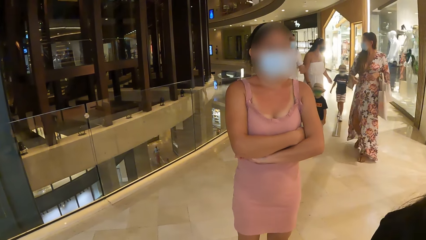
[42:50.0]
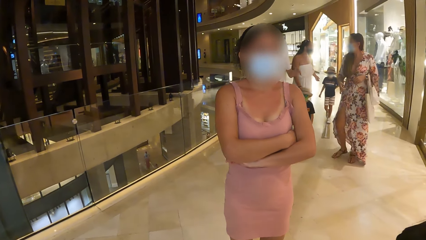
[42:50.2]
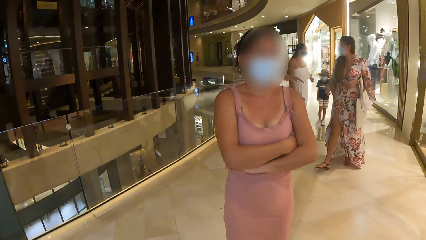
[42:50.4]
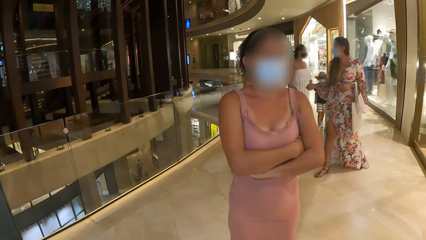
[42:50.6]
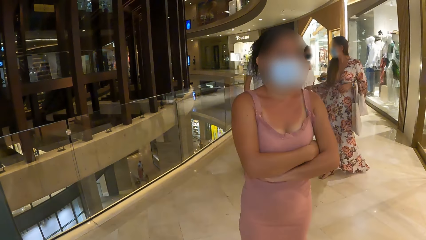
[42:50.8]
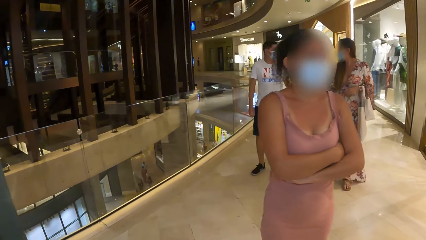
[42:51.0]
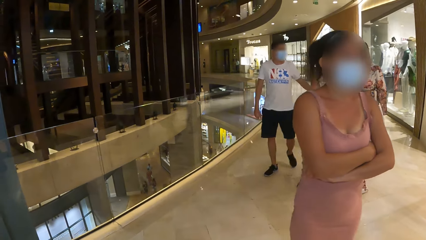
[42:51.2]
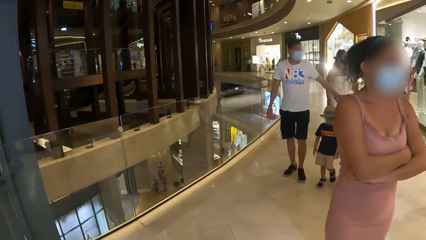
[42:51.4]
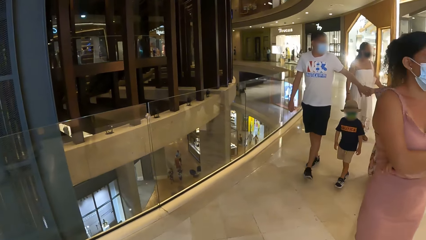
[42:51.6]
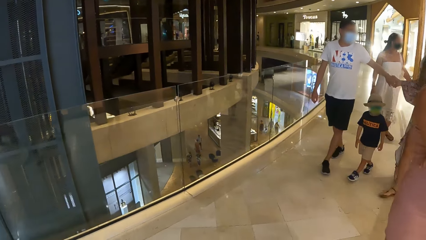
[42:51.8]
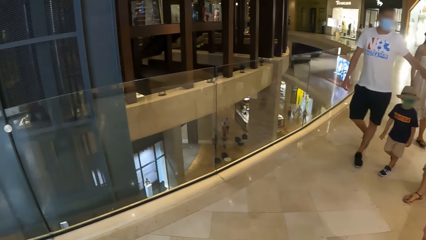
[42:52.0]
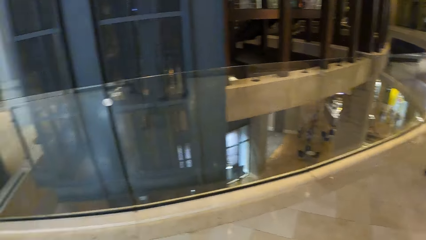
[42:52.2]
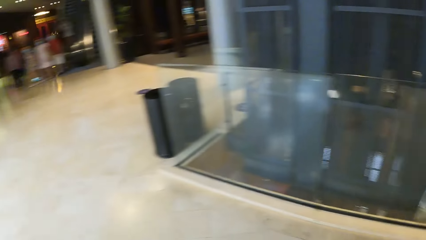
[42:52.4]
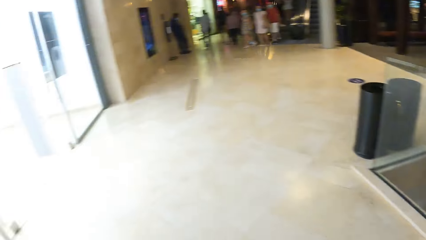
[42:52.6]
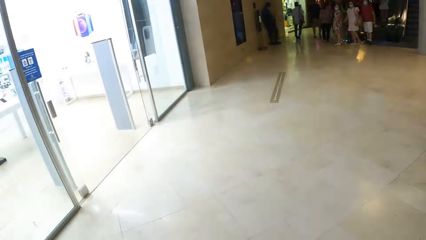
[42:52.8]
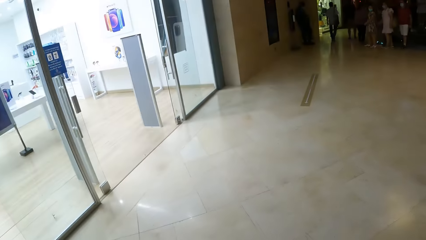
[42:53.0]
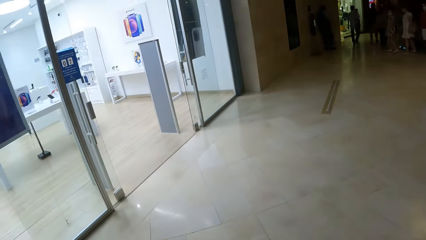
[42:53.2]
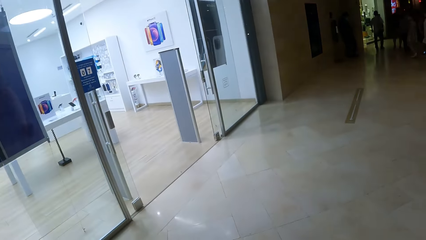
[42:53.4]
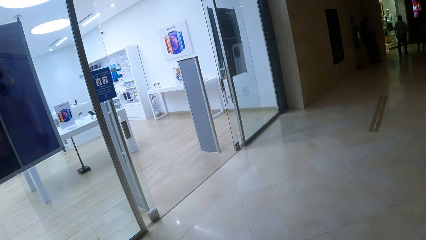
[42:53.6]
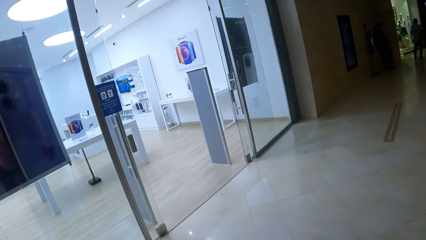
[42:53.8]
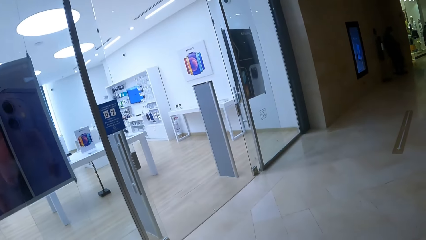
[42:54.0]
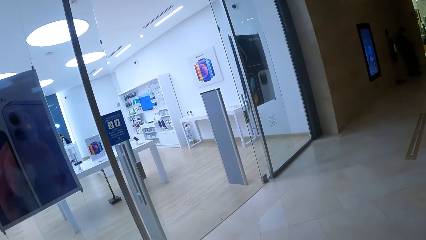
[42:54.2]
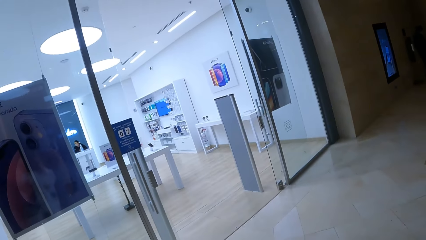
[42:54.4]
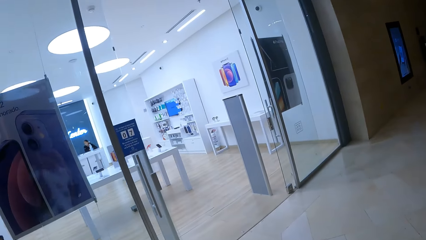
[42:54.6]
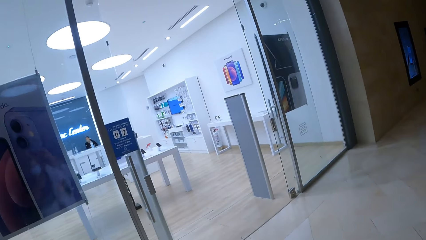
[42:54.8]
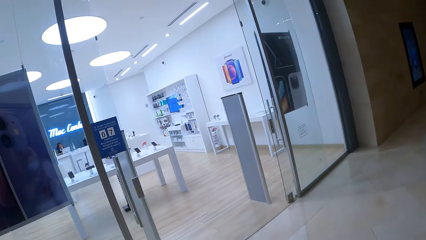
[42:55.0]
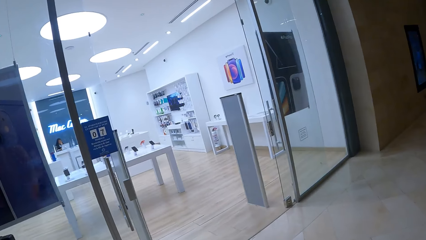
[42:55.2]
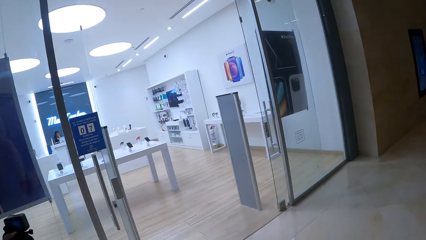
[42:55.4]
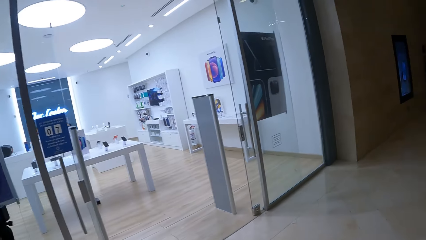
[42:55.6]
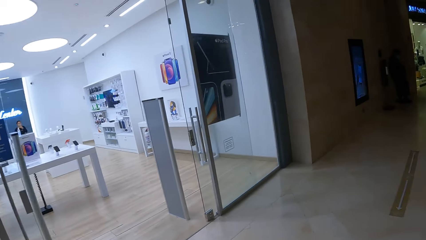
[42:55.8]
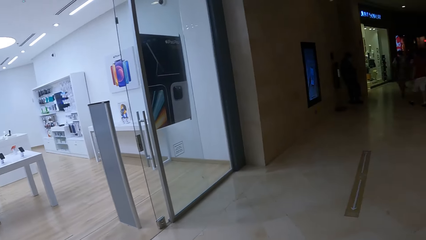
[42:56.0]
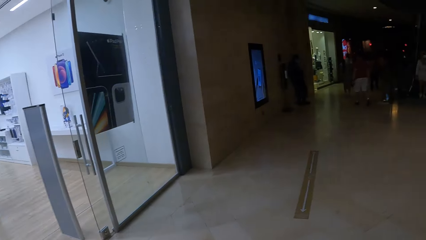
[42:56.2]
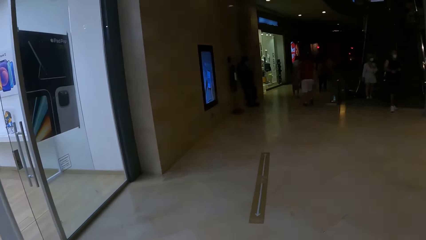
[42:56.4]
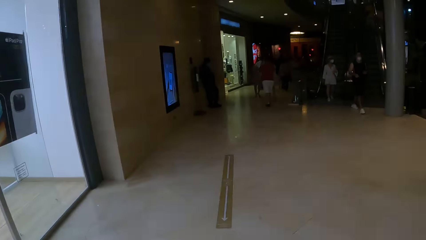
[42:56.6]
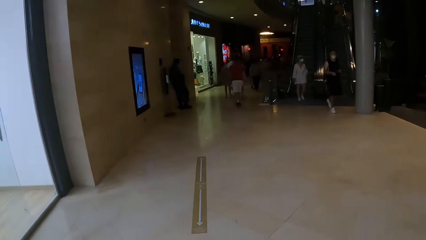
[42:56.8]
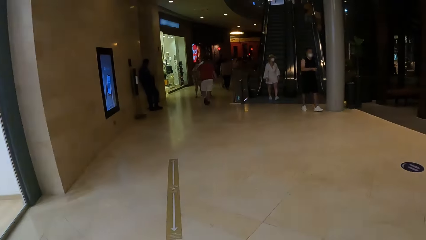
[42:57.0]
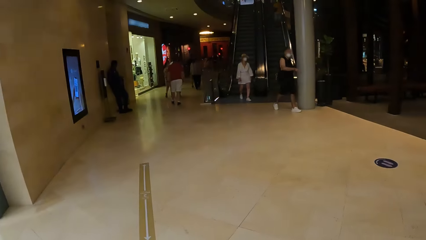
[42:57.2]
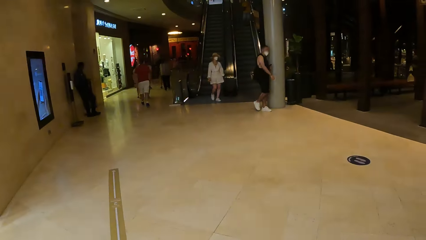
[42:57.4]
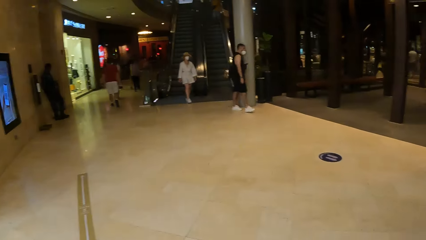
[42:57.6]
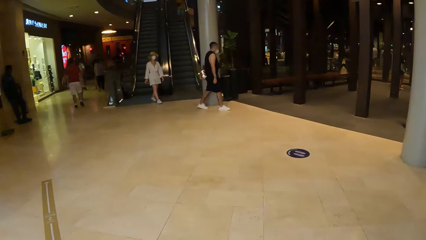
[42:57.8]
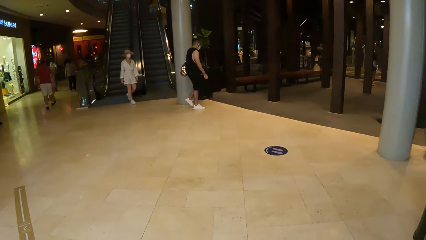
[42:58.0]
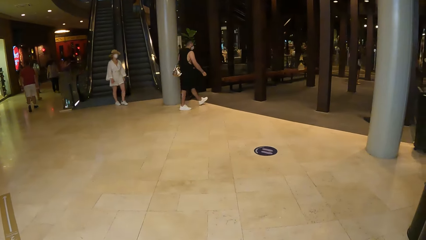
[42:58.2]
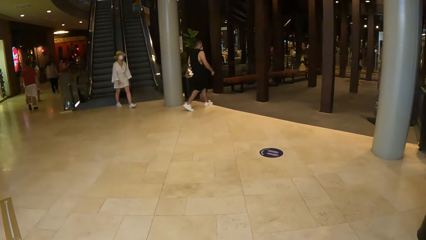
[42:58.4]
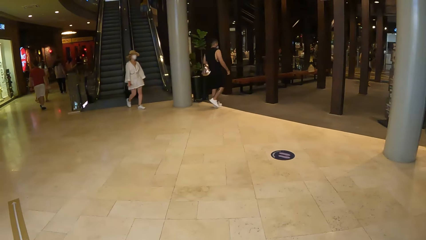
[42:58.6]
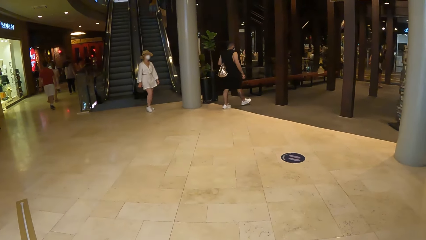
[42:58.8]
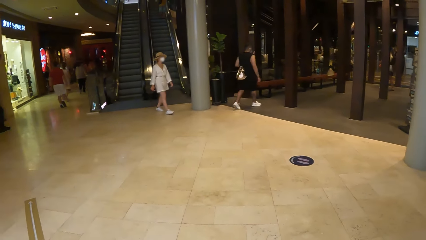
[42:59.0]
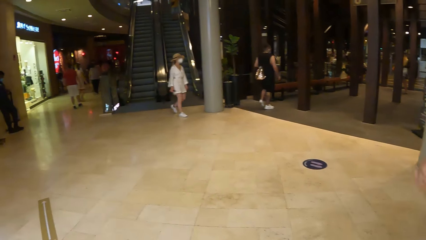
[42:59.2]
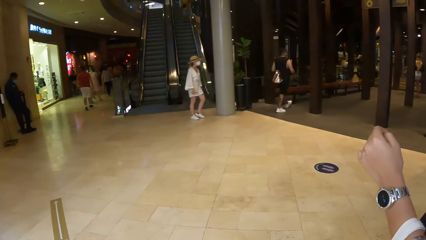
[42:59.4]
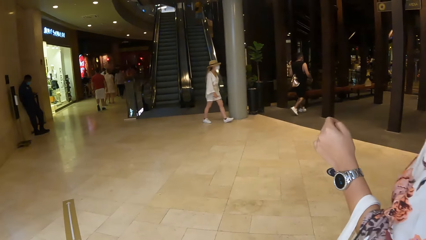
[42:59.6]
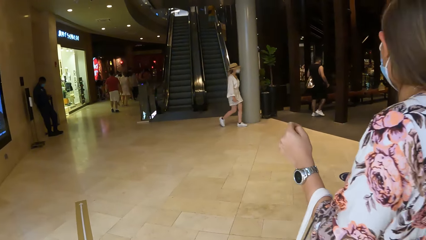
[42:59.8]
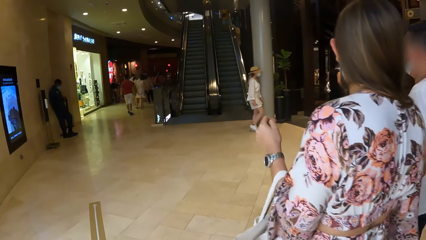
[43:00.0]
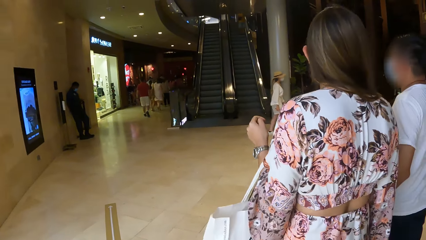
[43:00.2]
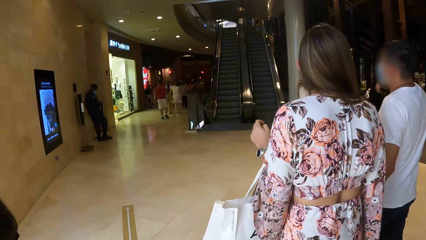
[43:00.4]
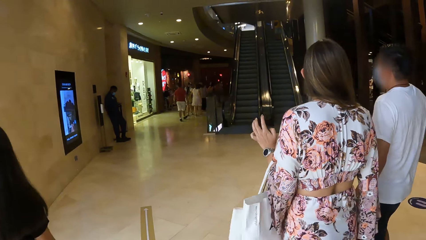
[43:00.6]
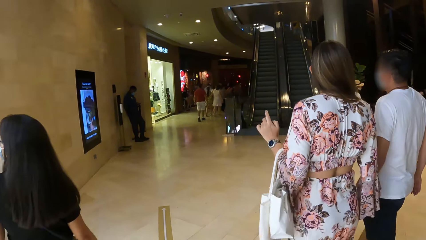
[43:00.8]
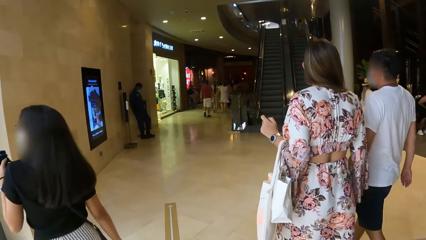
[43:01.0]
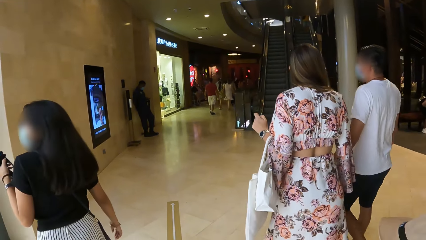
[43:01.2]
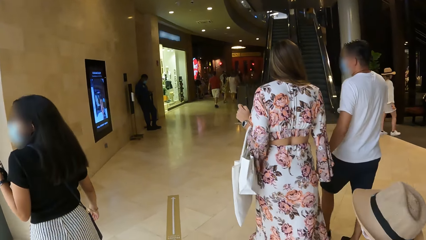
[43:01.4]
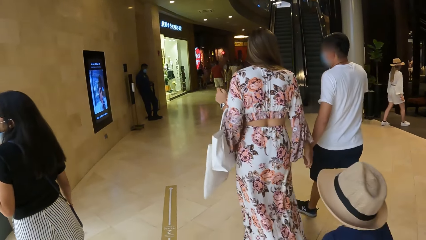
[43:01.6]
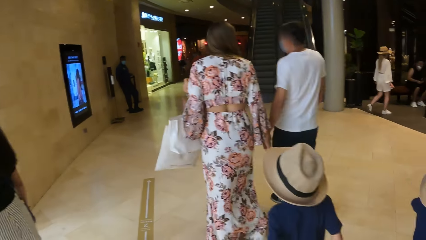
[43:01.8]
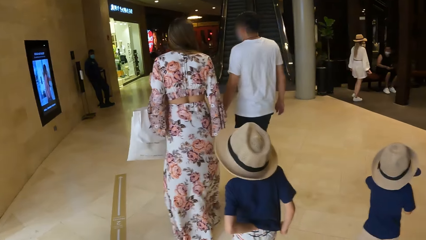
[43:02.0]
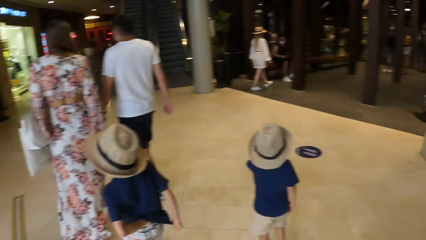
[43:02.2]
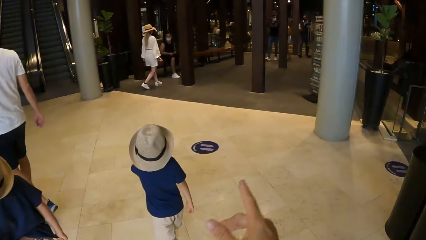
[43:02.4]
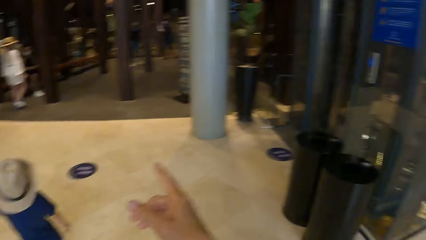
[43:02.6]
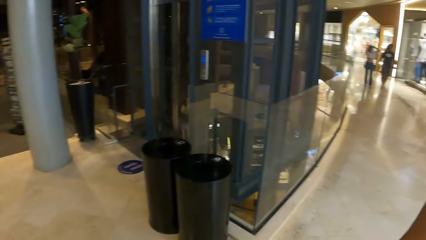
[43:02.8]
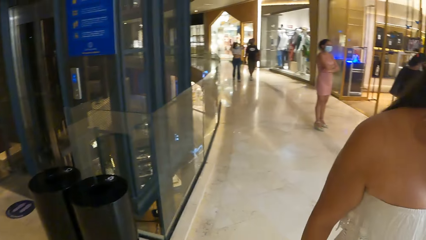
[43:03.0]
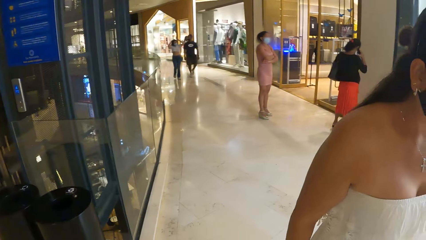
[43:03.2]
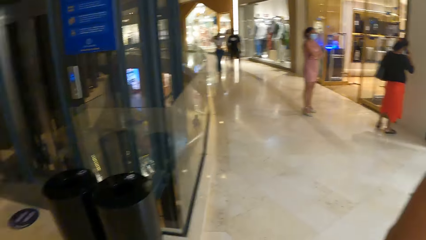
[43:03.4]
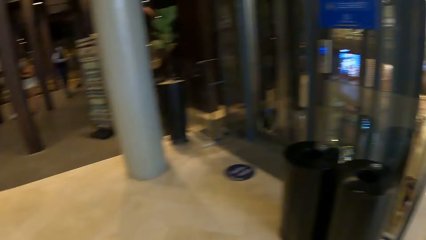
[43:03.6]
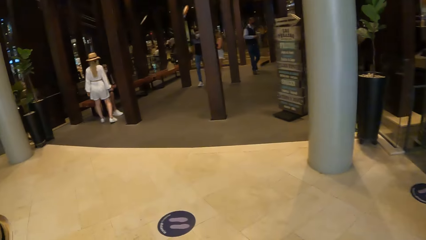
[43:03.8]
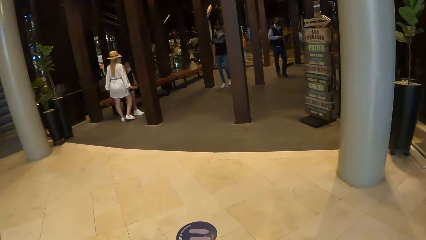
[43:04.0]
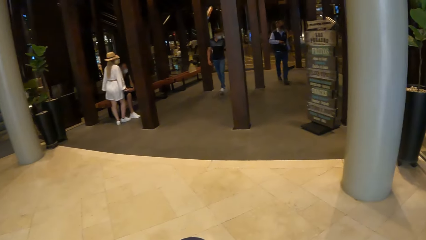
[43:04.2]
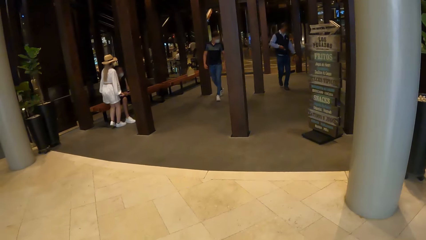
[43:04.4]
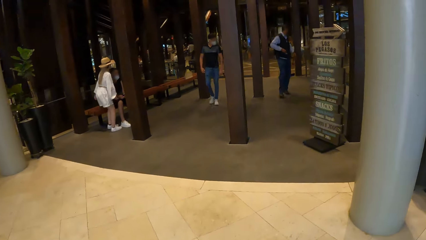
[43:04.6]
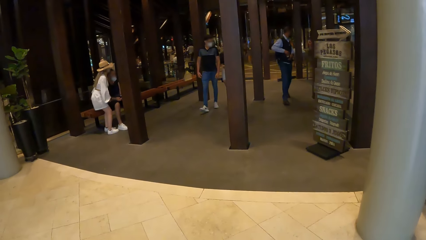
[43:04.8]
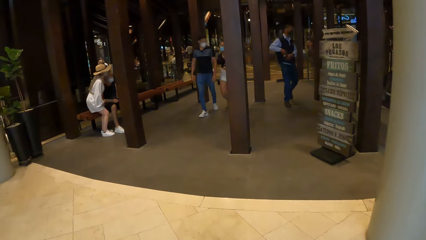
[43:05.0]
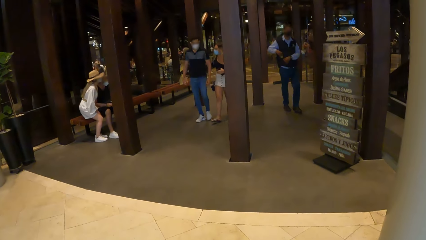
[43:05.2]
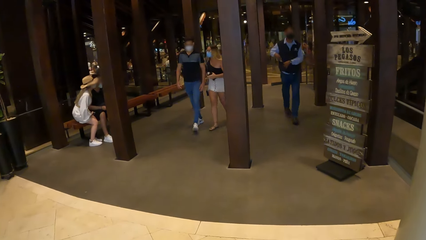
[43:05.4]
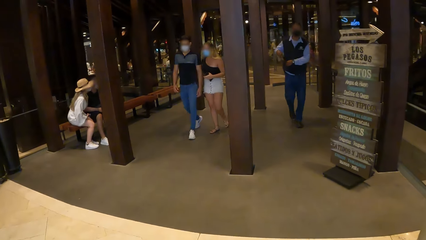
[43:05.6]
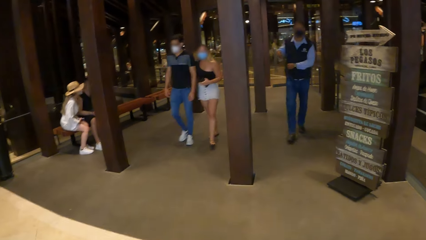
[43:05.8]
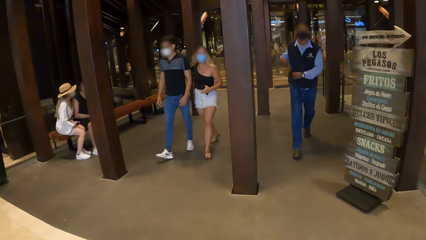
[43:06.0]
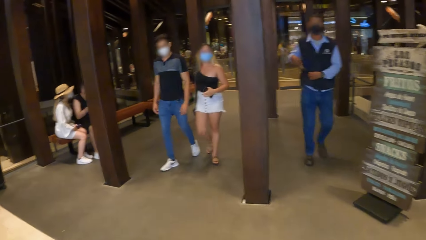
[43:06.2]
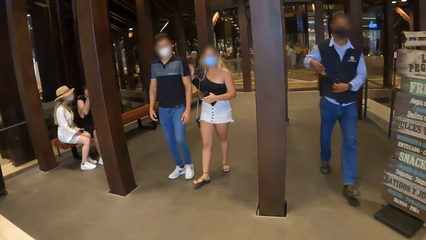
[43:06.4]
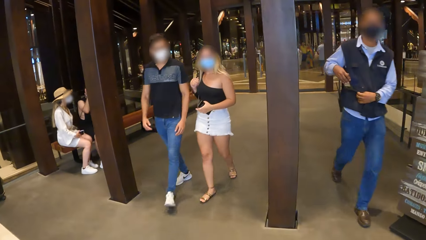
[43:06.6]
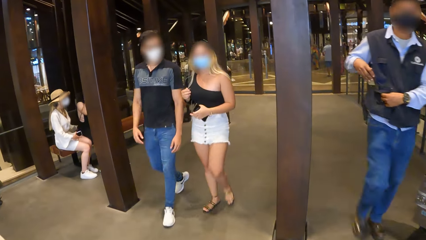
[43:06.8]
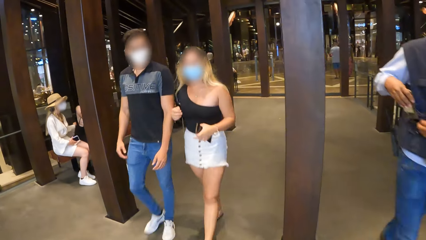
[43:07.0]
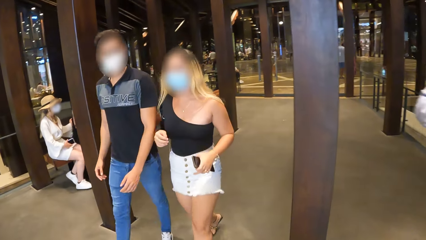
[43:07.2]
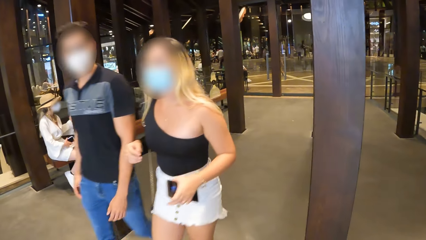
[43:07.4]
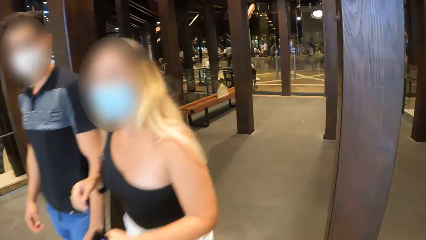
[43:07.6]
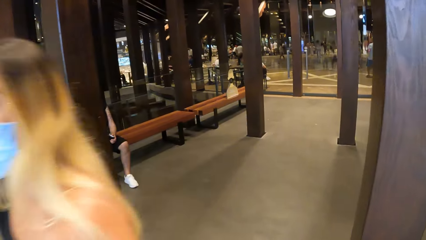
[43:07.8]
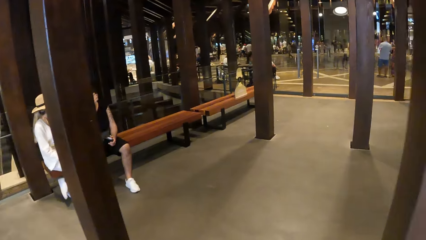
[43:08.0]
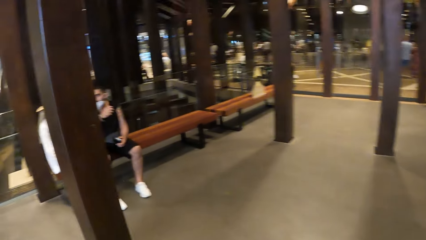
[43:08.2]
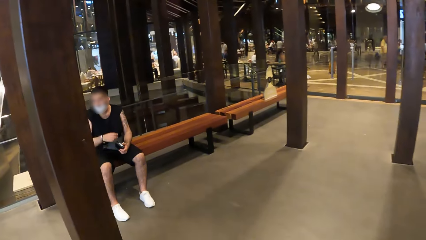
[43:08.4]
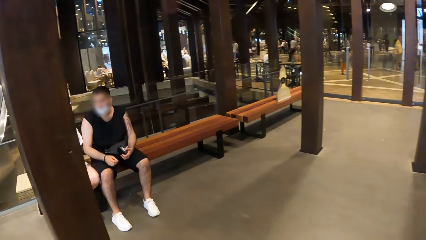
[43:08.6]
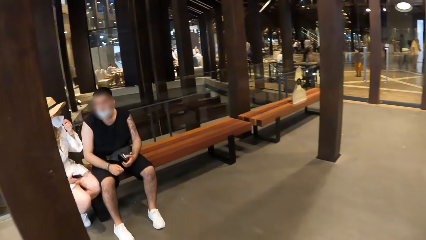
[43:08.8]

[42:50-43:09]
The camera wearer walks. They look at the mobile phones shop. They look around. They walk around. A lady walks in front of the camera wearer. The camera wearer looks around. They walk around.
